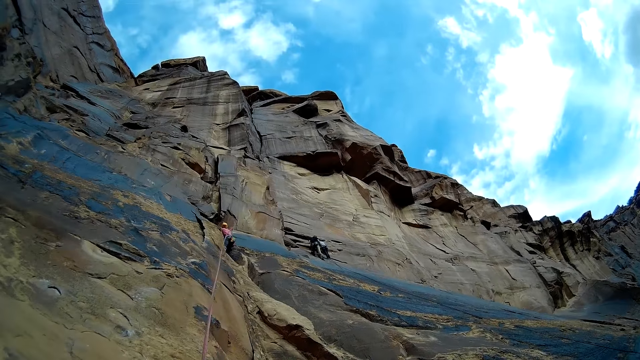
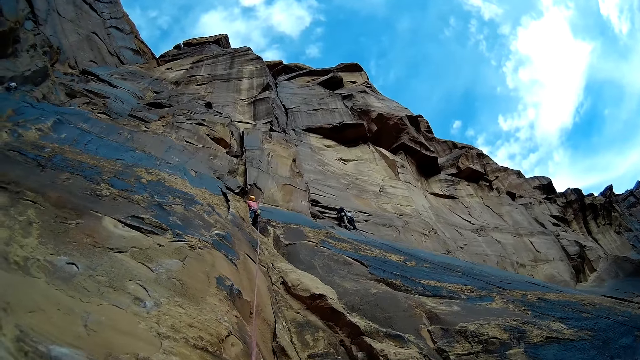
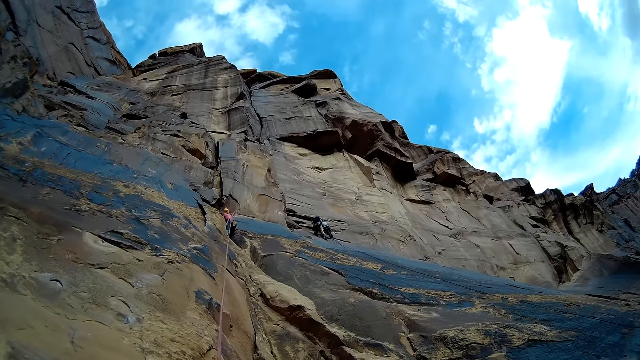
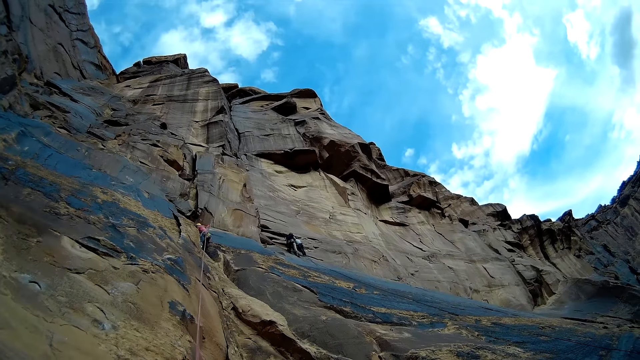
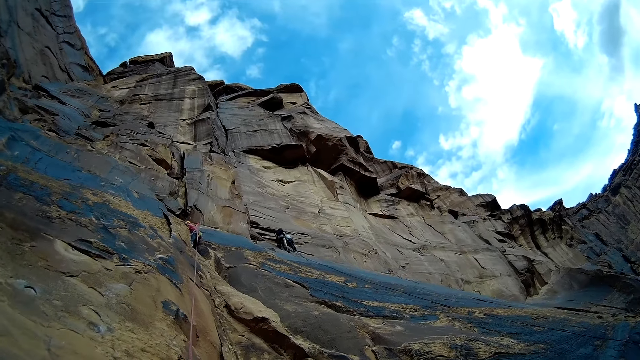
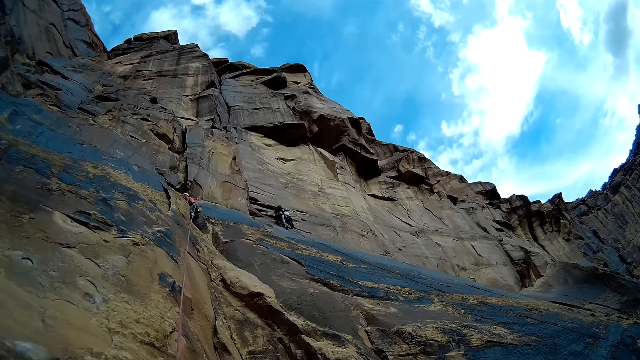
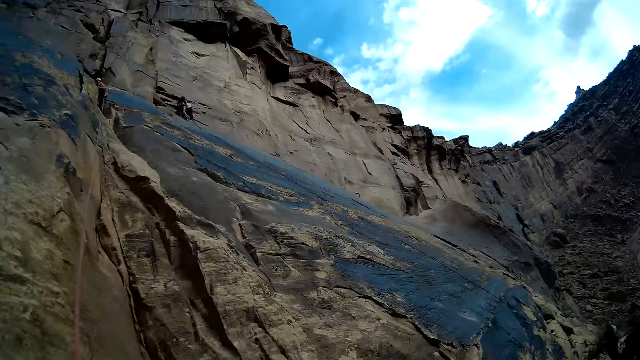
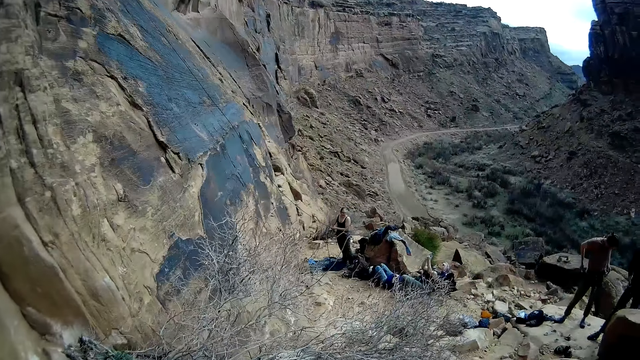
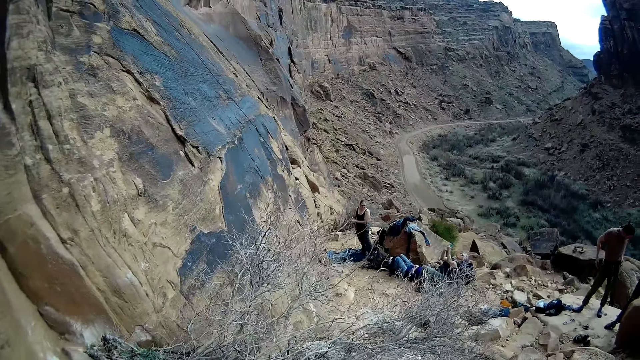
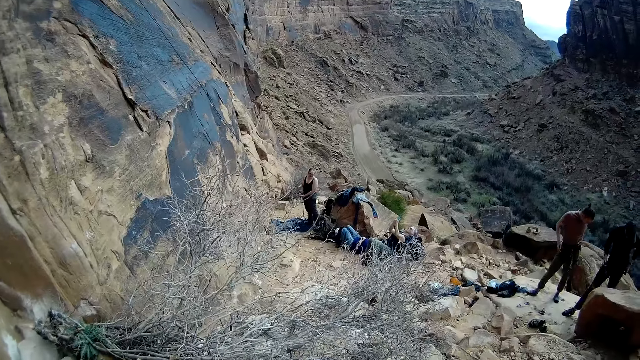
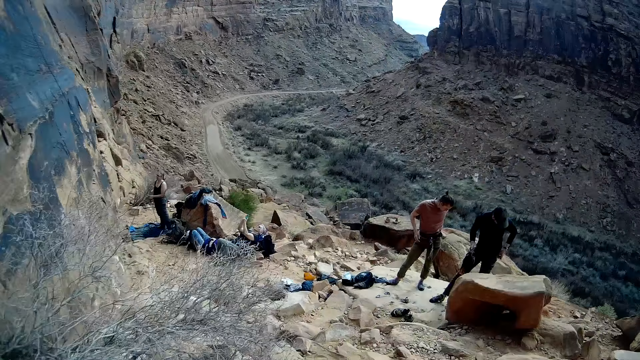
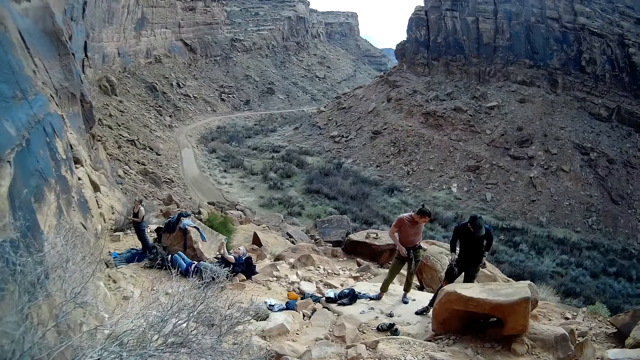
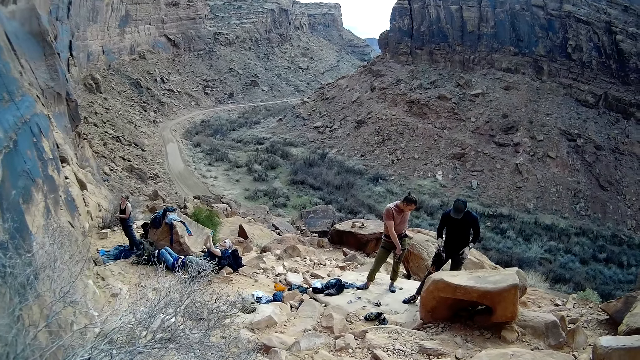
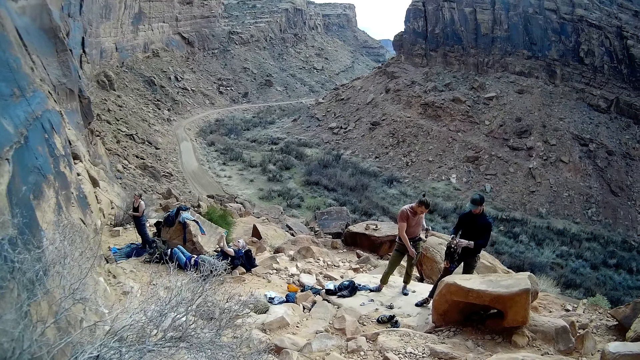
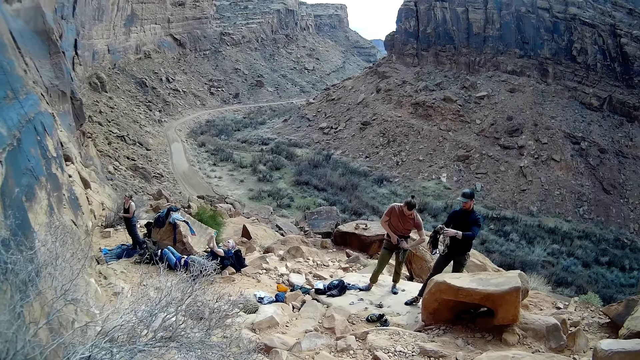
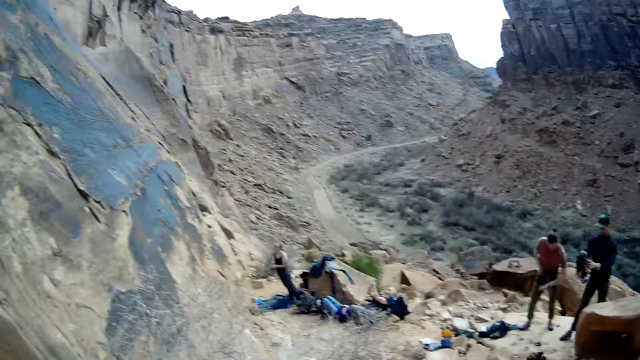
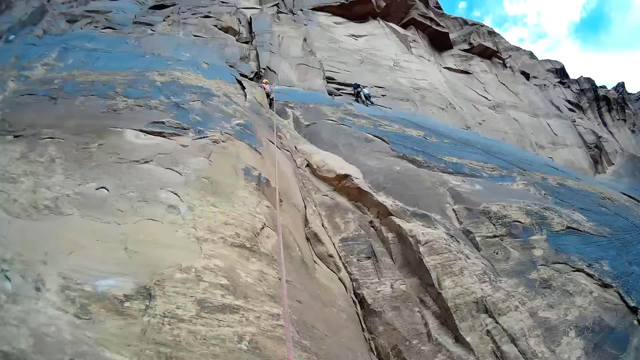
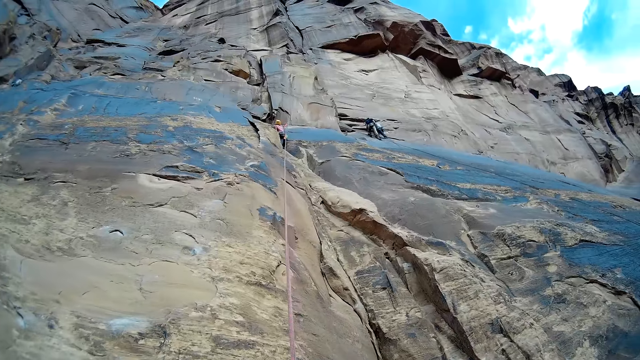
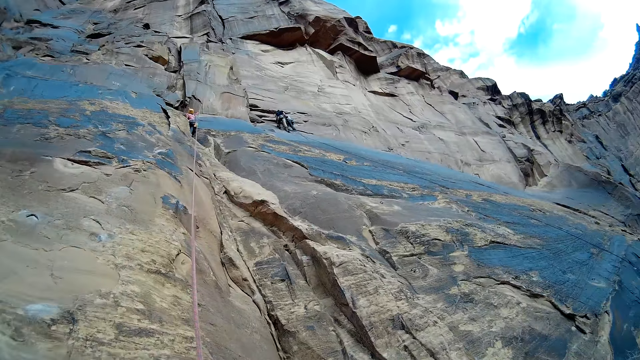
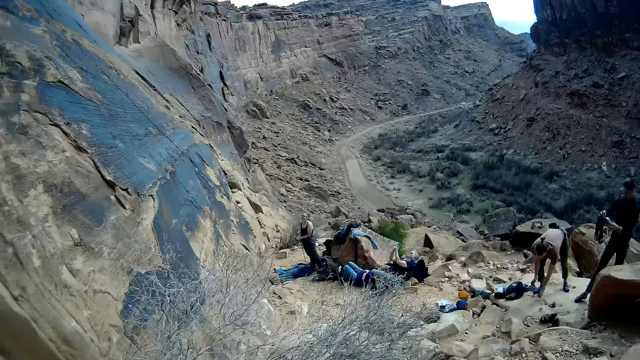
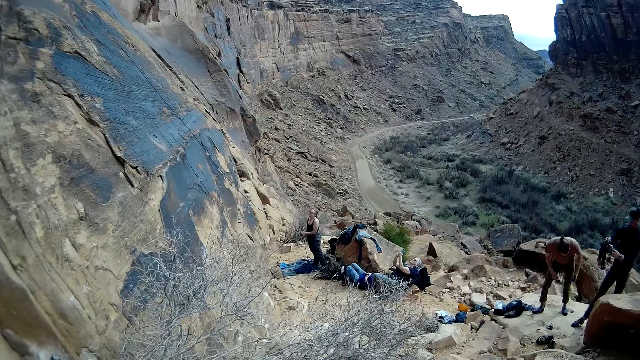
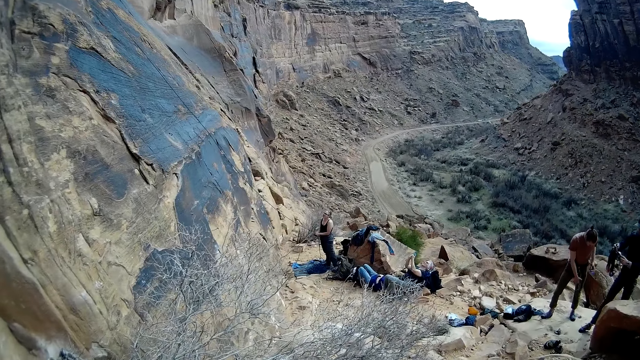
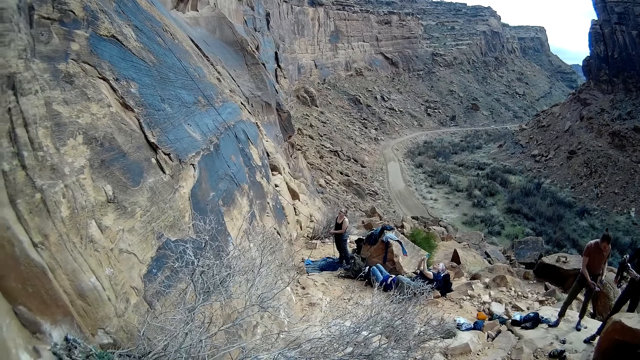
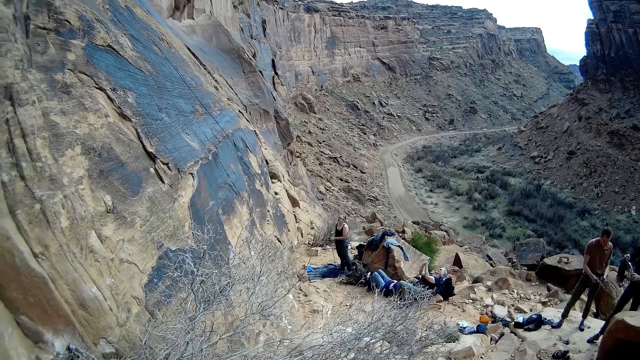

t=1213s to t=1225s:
The camera wearer looks at a man. They look around.

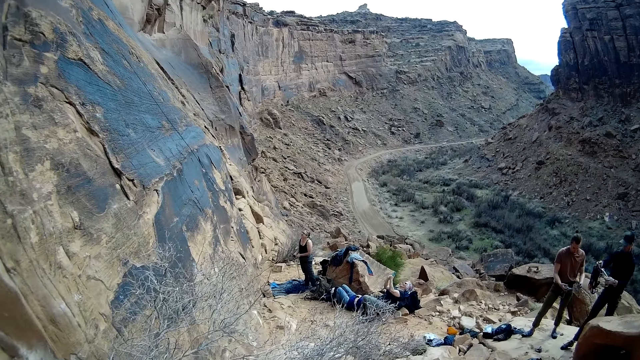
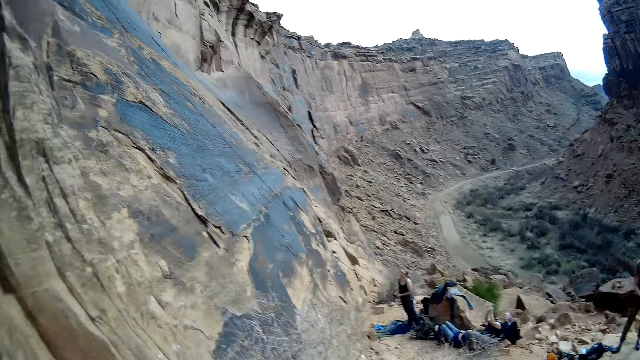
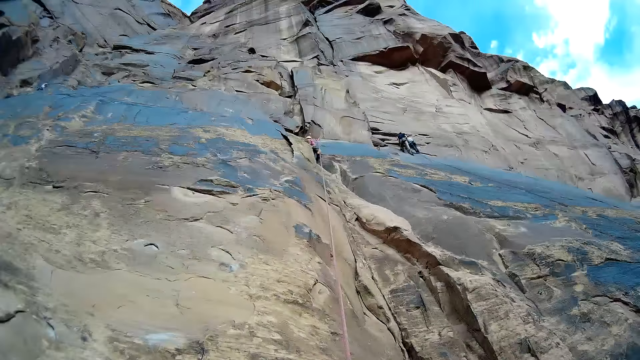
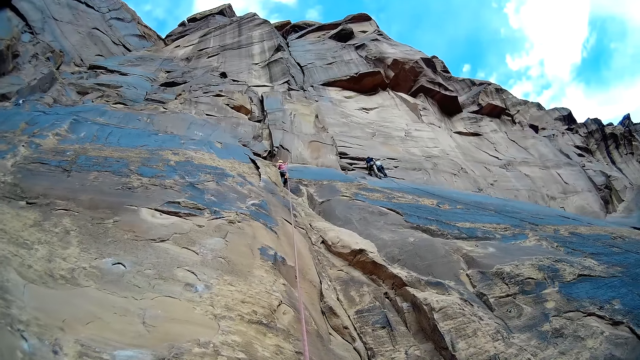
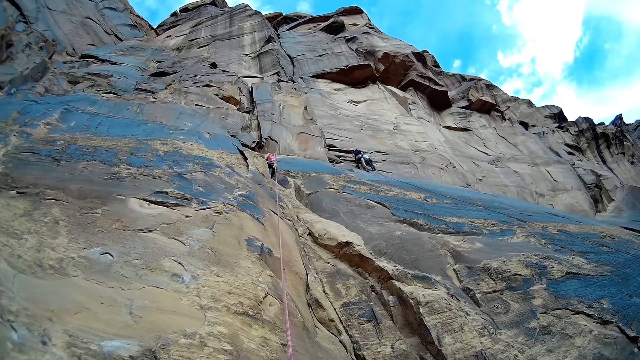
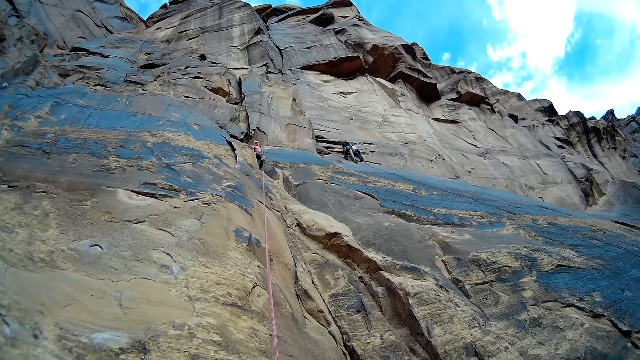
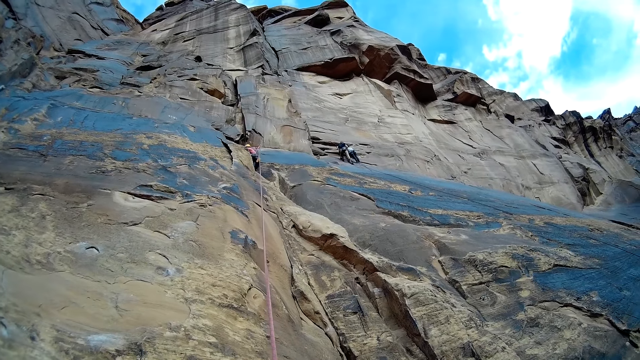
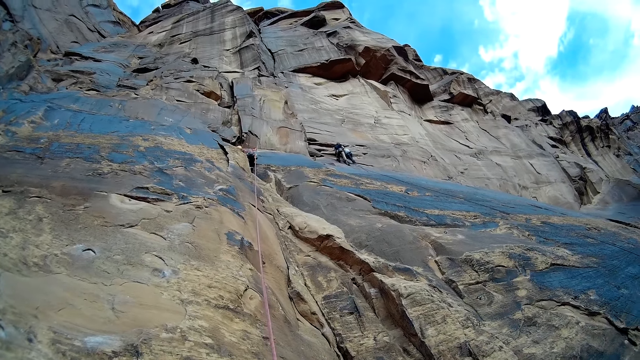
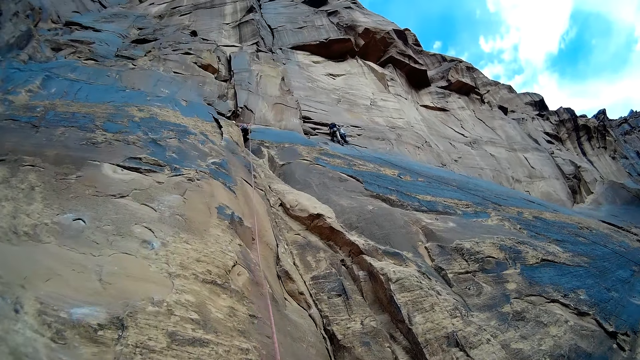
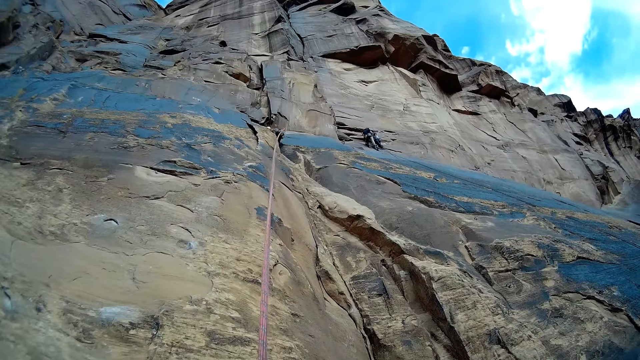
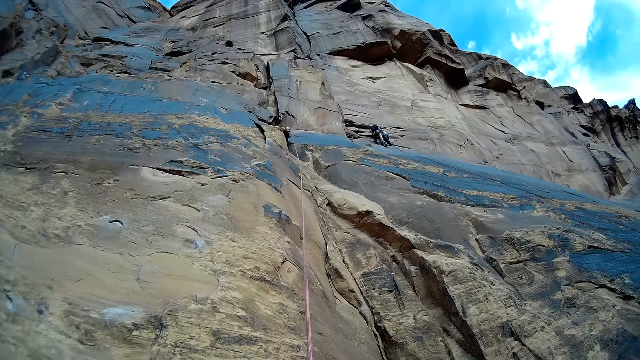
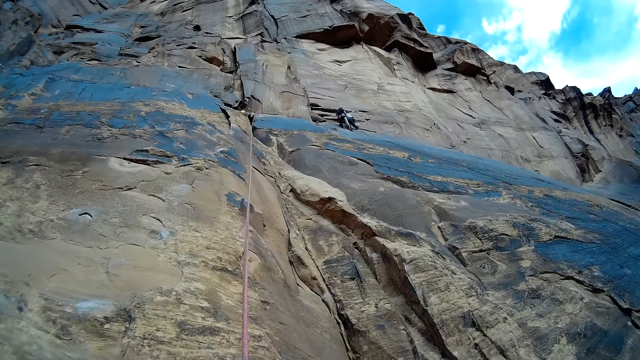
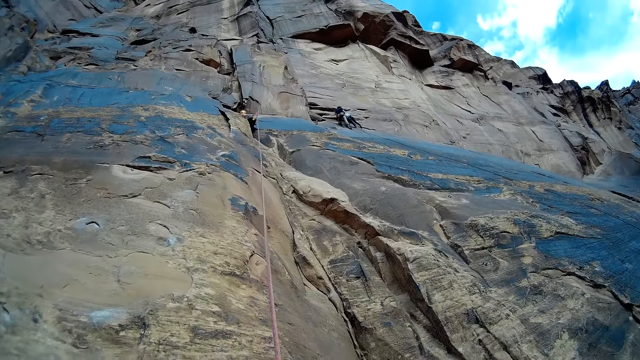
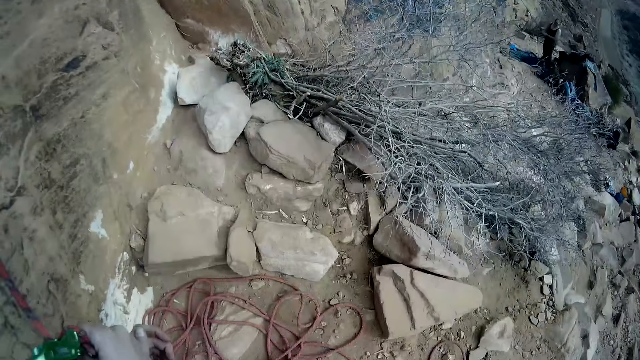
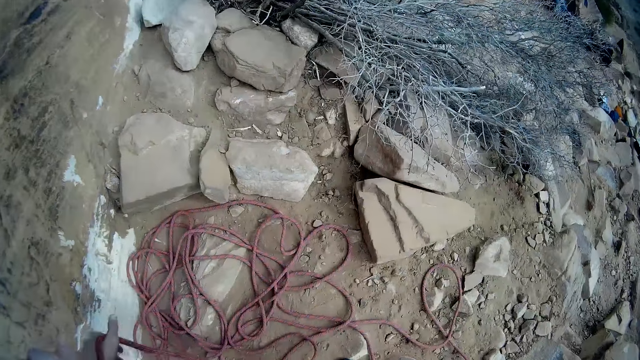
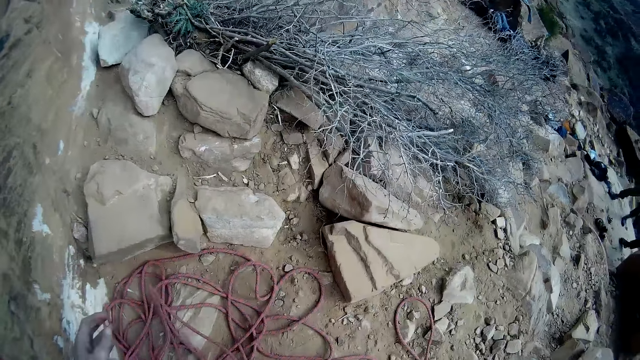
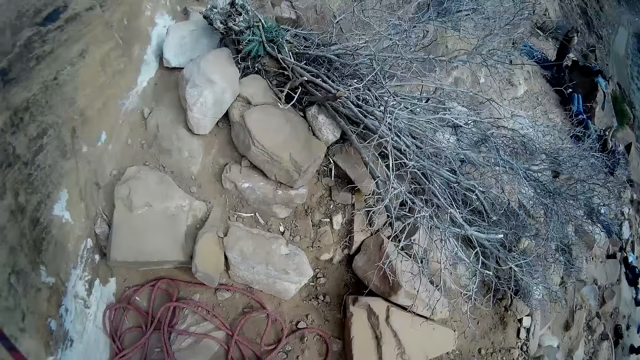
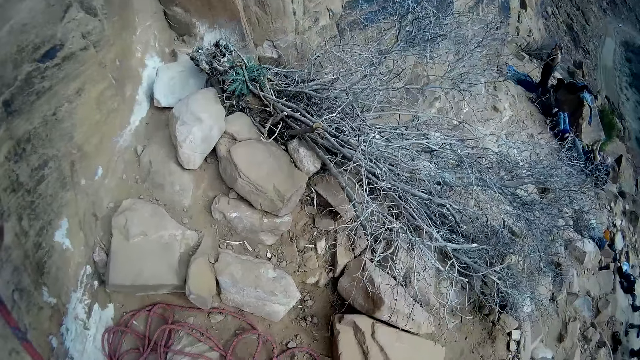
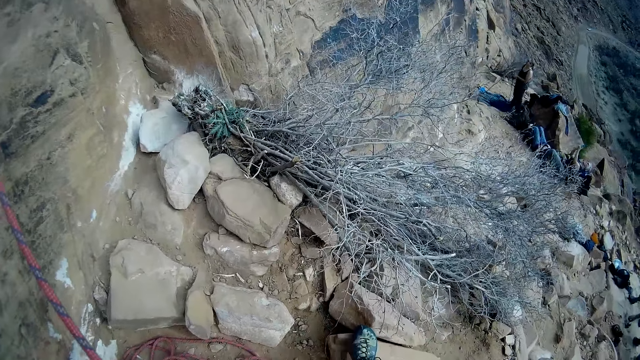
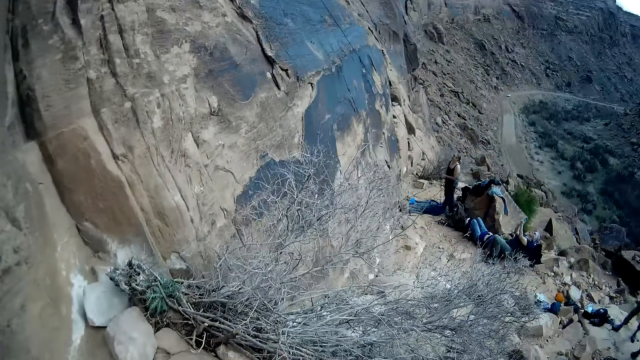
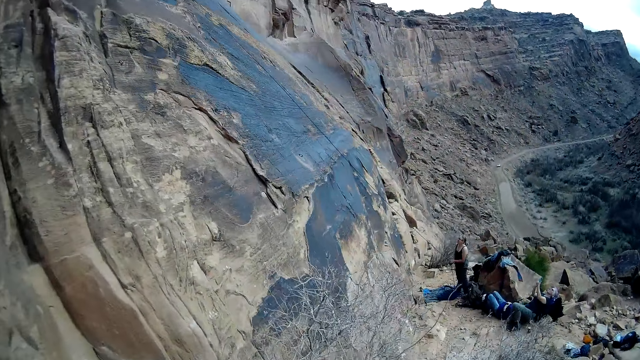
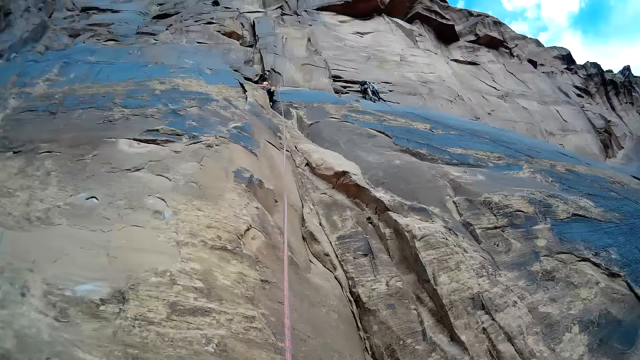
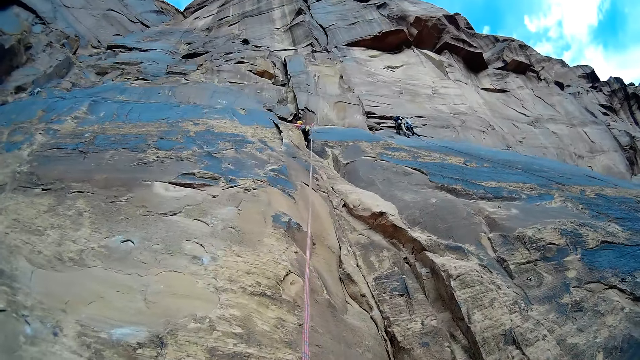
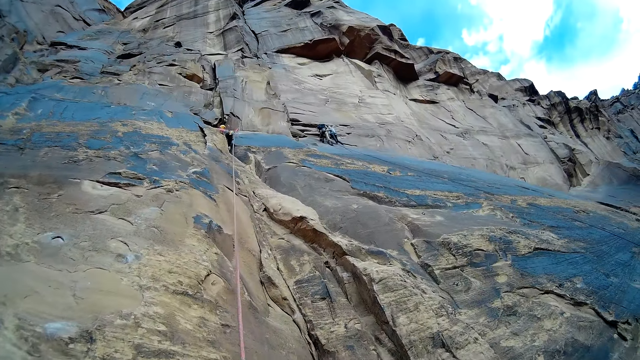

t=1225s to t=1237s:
The camera wearer looks at the rope. They hold the rope. They look around.
